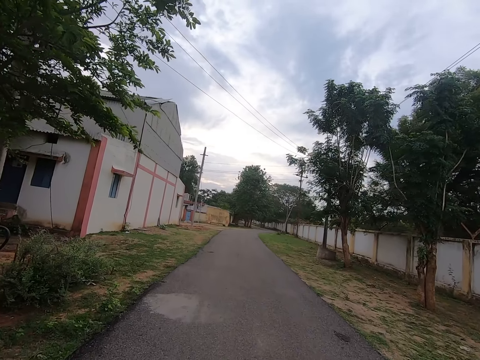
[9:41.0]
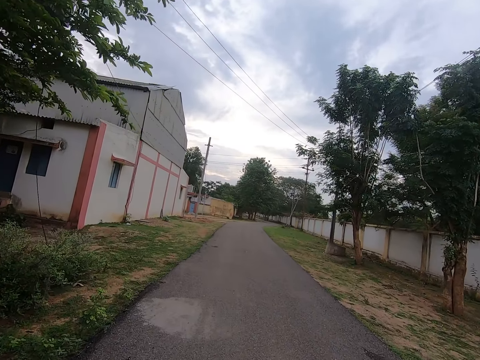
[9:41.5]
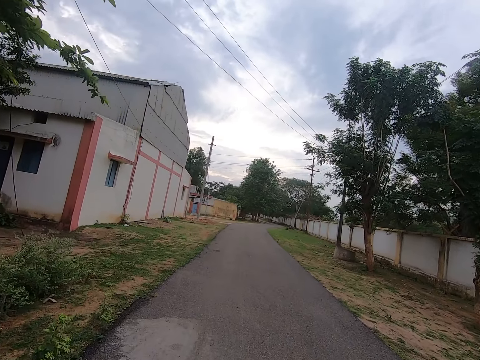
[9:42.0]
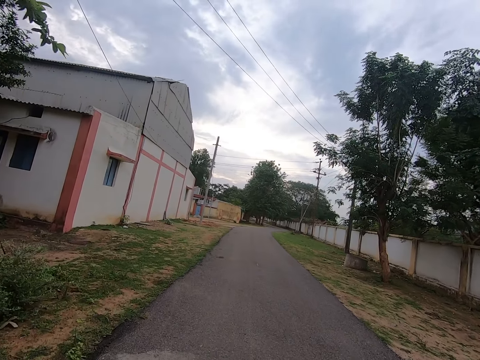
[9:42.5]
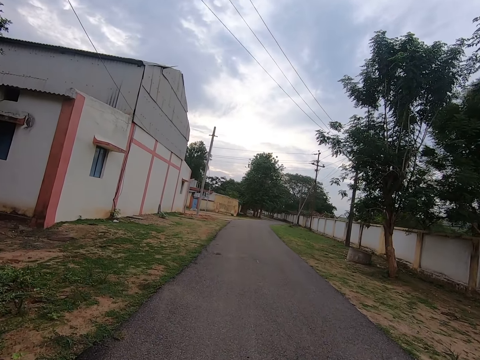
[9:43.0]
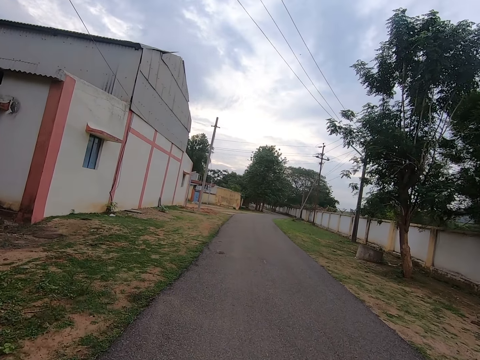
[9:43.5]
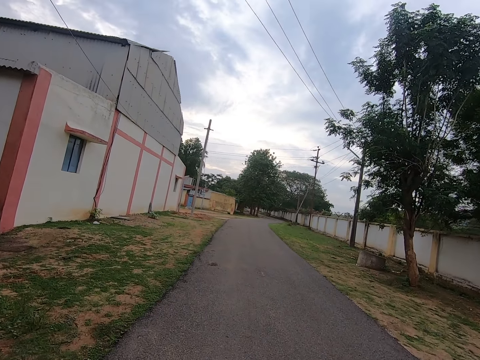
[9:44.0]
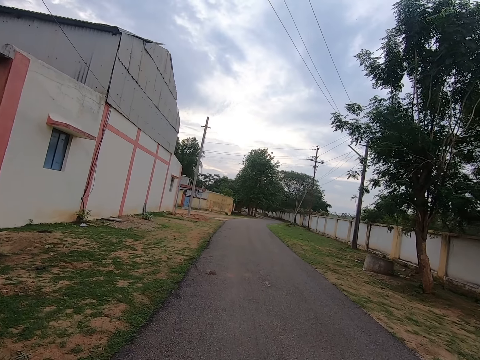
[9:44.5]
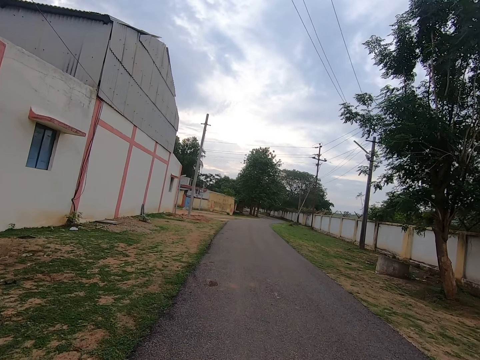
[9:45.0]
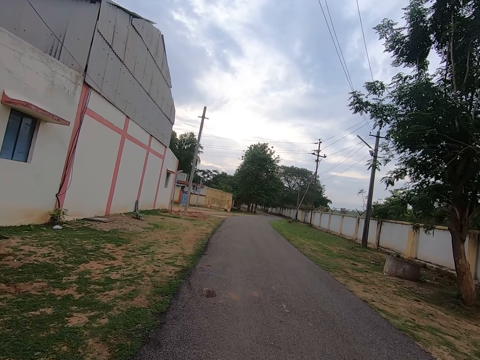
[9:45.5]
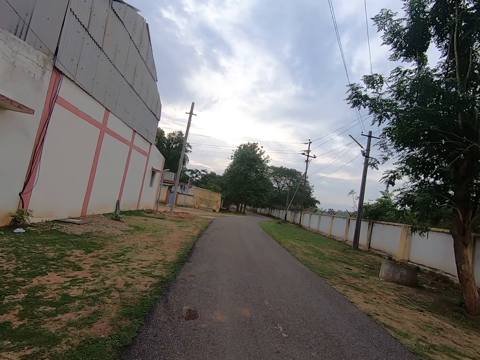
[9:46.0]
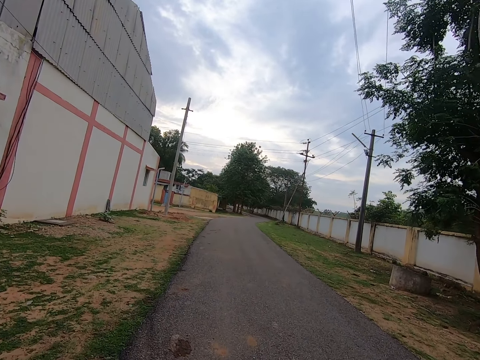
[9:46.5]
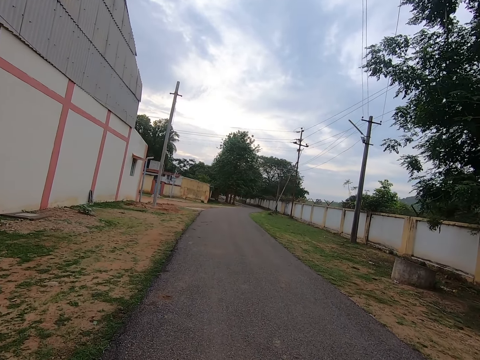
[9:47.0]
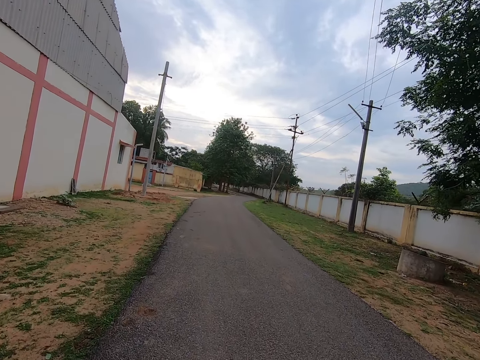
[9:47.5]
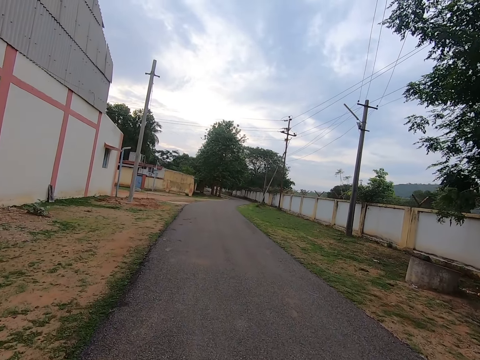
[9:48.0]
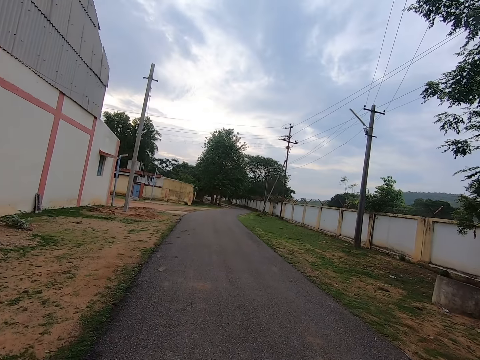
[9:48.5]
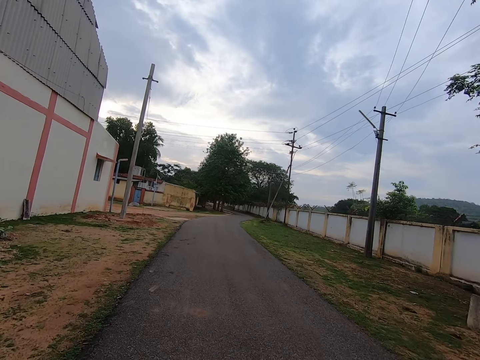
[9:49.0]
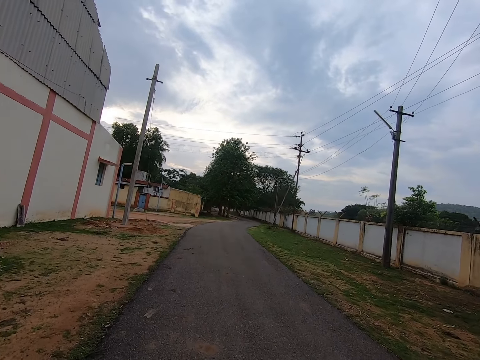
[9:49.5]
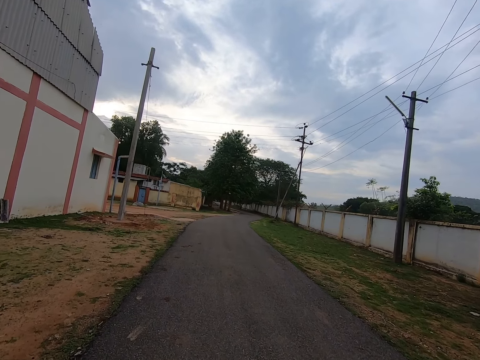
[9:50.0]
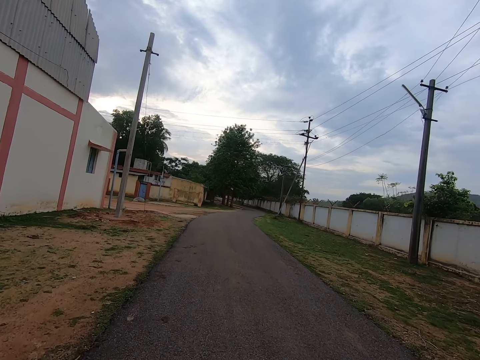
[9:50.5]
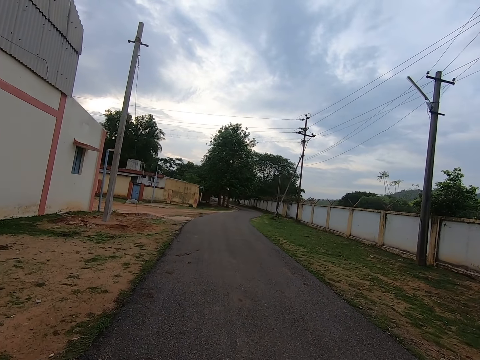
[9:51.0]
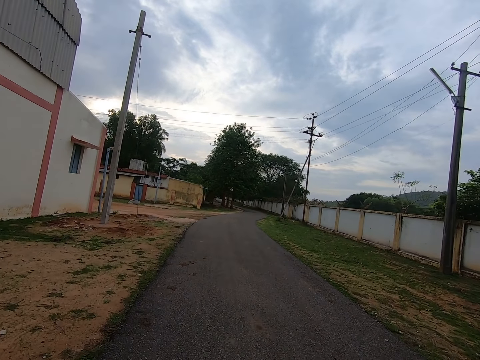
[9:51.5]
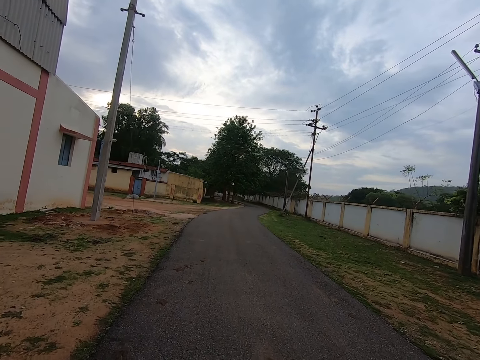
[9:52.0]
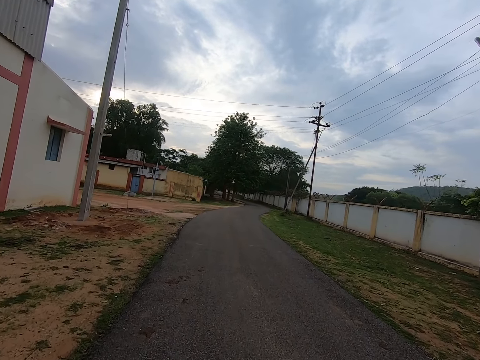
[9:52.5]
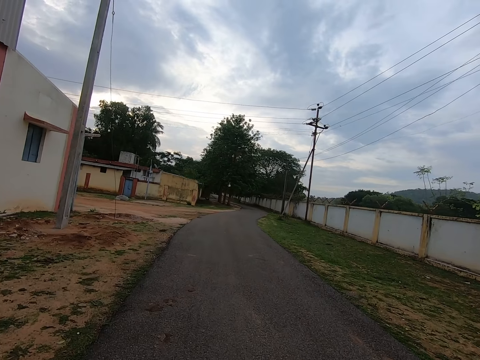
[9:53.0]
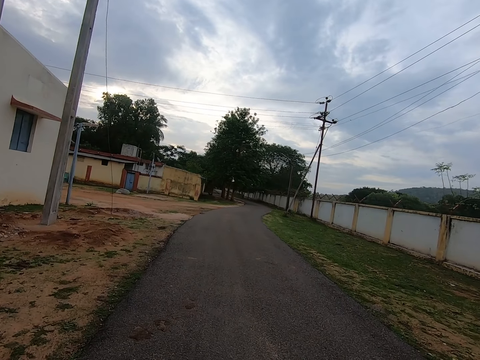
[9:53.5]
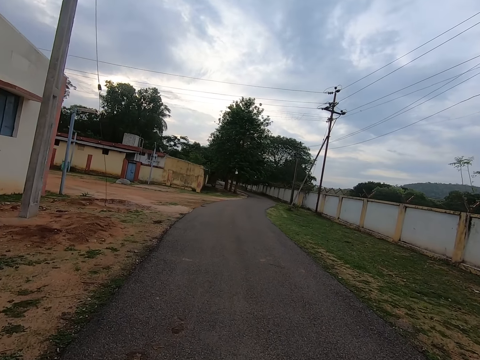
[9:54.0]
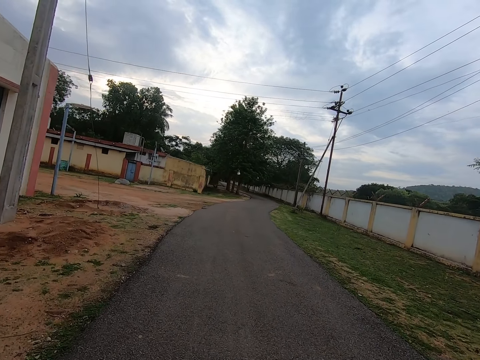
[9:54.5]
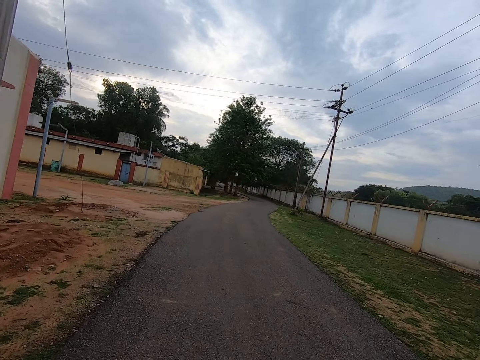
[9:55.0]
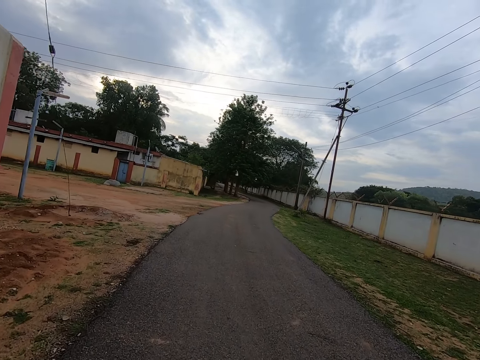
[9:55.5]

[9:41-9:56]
The camera wearer walks in front. They look in front.

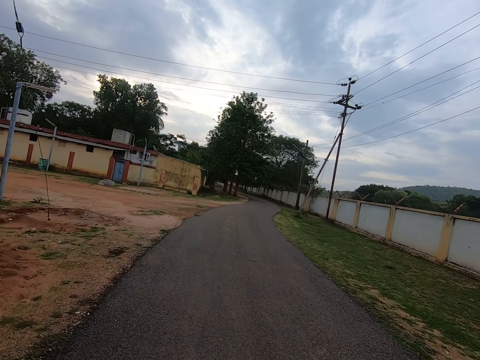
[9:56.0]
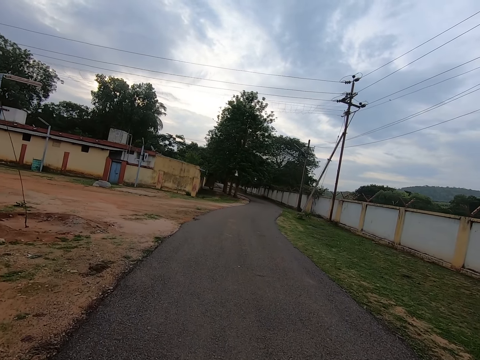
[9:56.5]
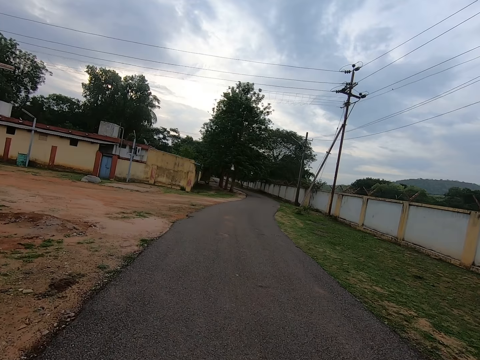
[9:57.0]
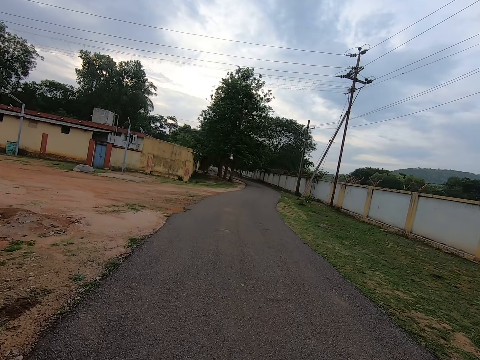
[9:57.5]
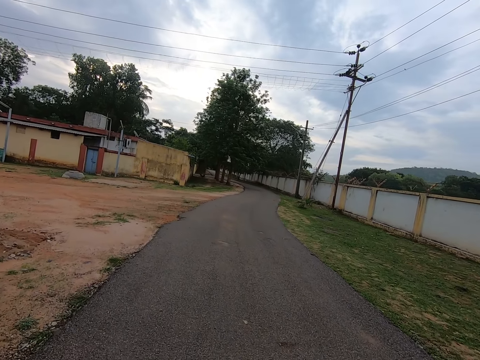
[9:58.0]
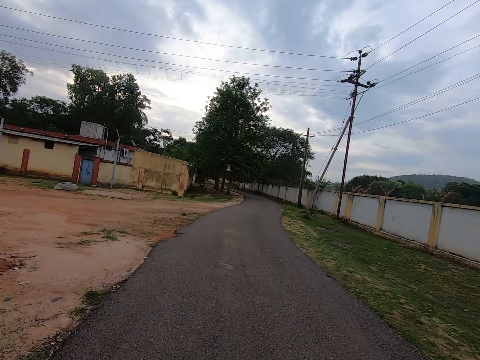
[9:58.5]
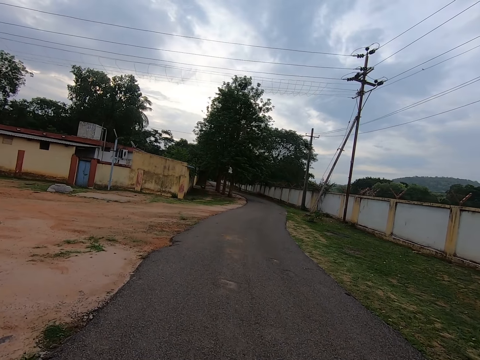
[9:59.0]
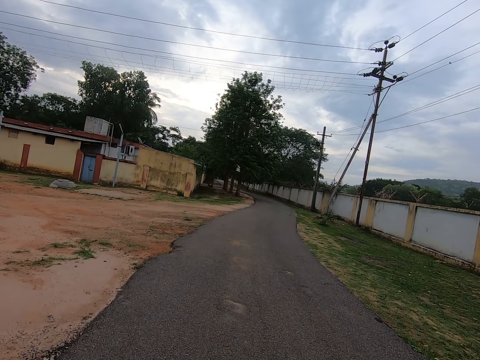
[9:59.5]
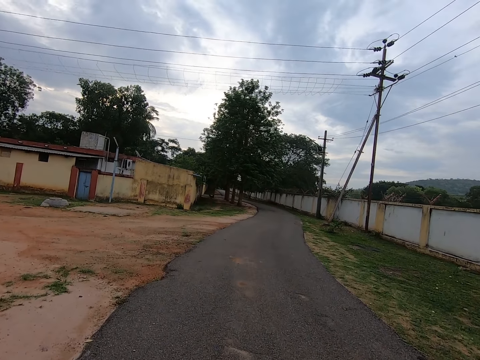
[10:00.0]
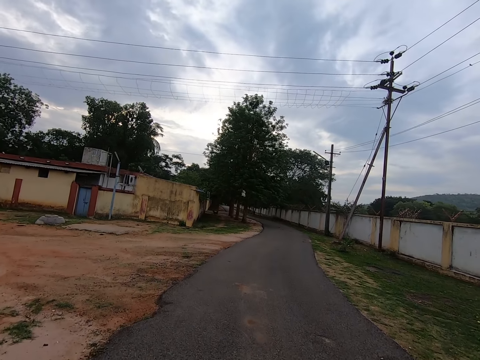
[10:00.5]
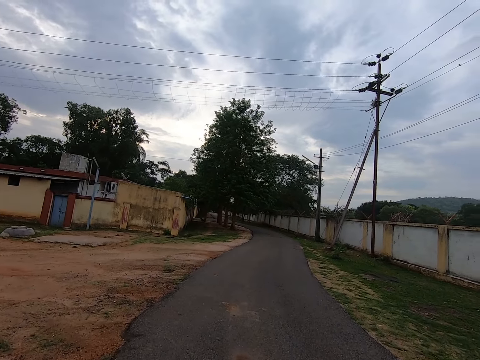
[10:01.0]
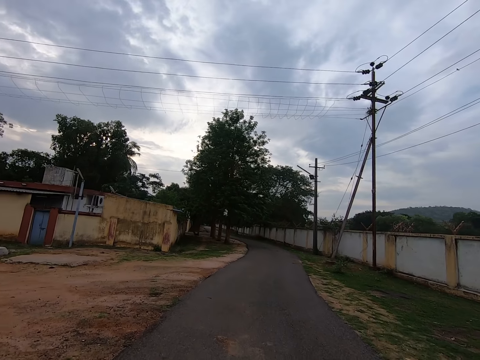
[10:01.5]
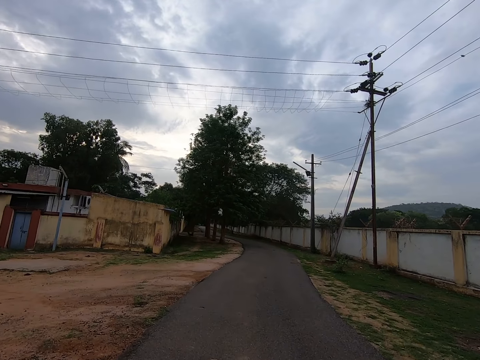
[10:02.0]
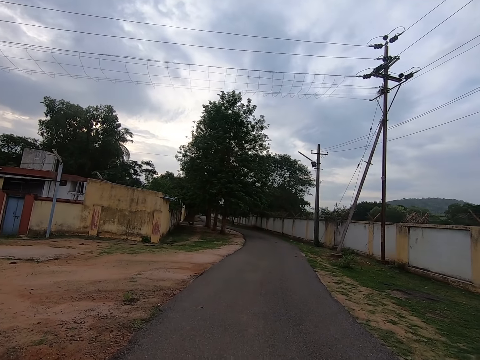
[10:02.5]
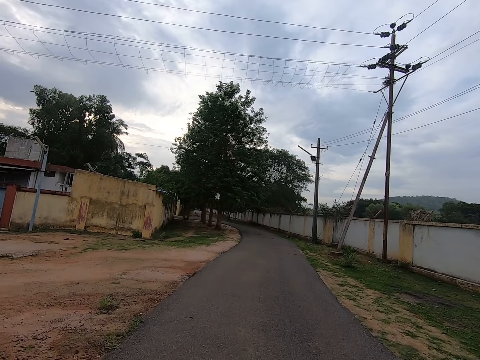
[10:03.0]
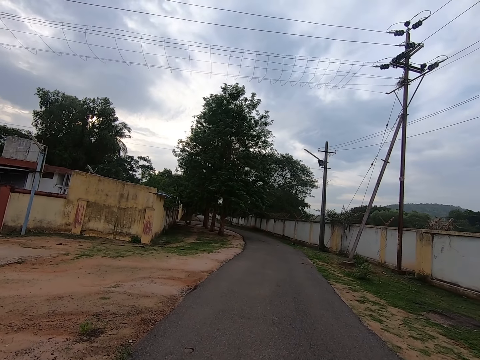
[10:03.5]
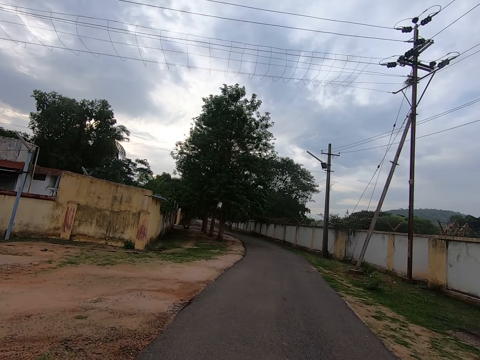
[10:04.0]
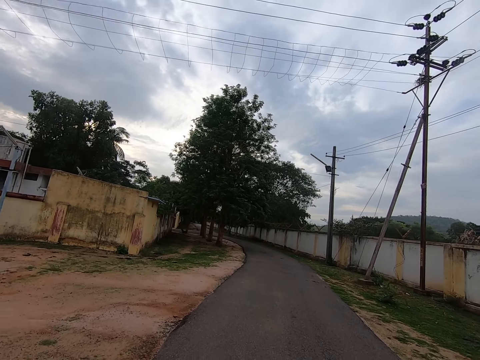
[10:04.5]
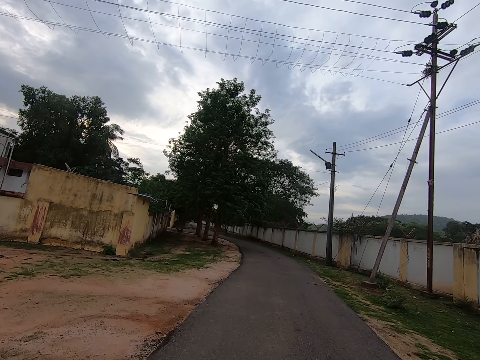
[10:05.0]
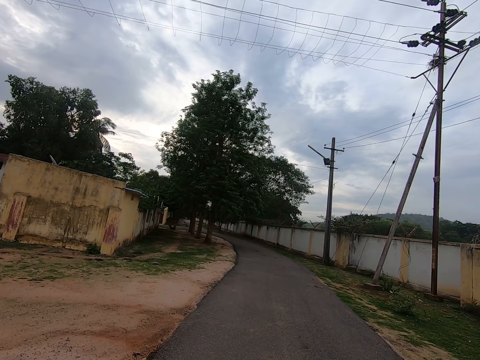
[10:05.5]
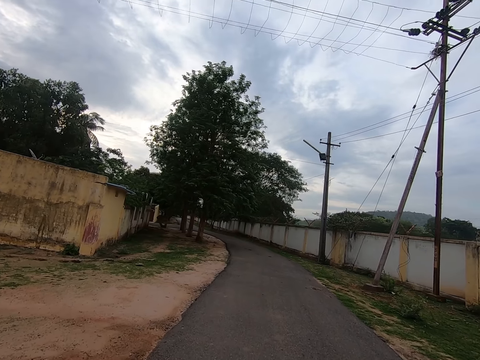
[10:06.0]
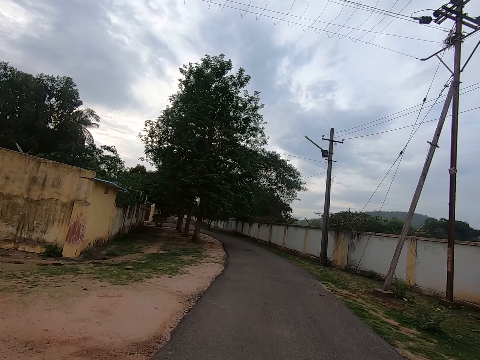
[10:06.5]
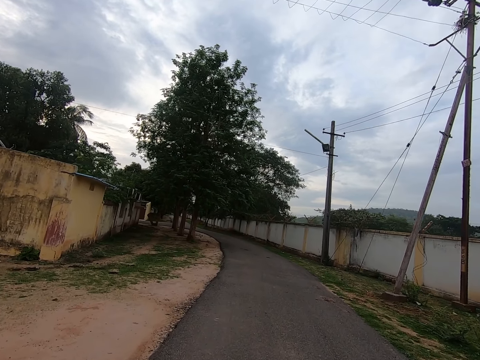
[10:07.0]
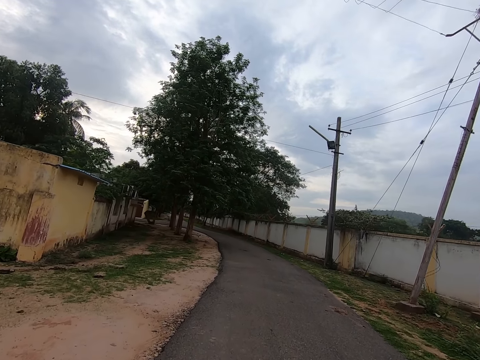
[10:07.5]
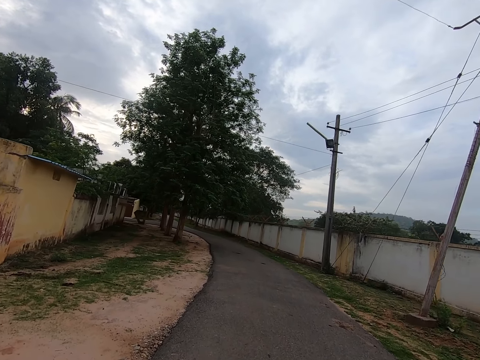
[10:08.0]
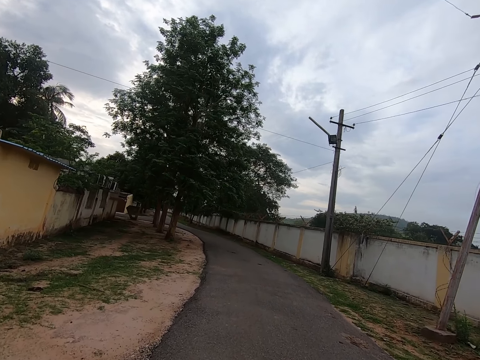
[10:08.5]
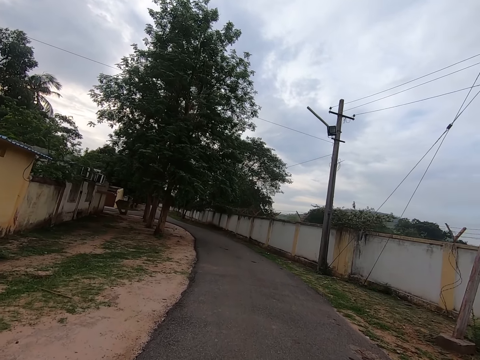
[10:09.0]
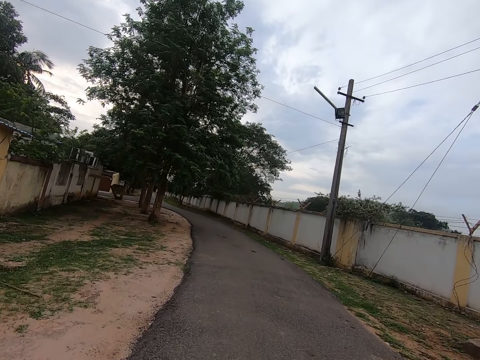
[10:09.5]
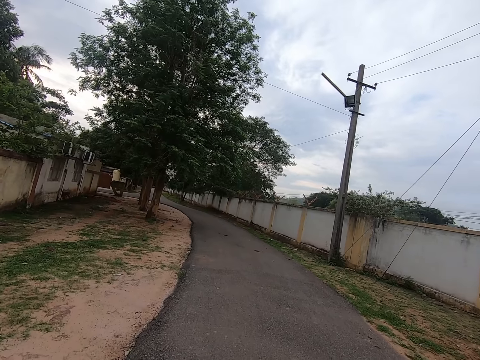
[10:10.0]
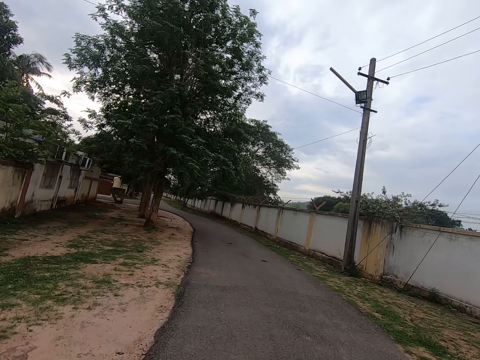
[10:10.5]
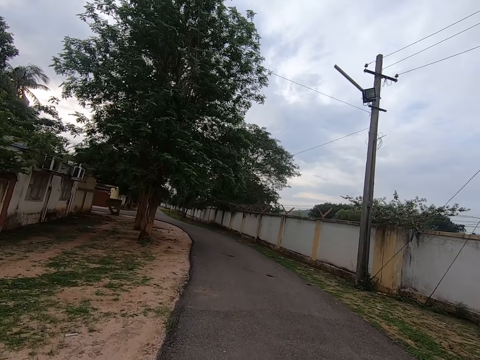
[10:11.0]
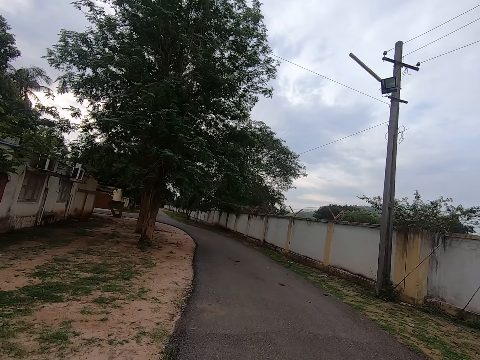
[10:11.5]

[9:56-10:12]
The camera wearer walks in front. They look in front.
